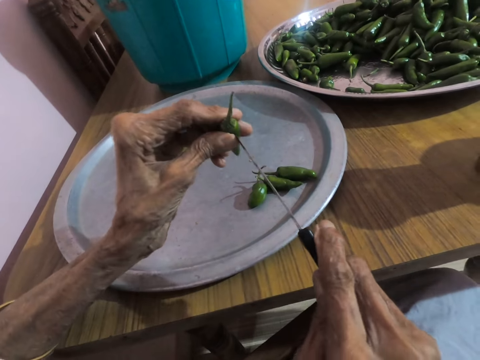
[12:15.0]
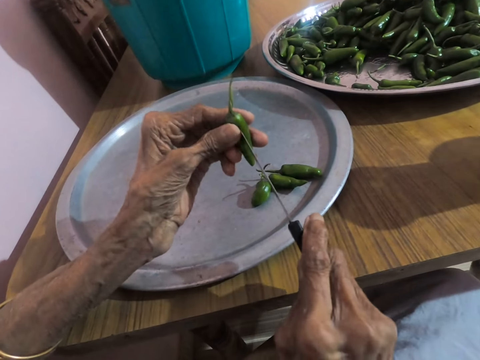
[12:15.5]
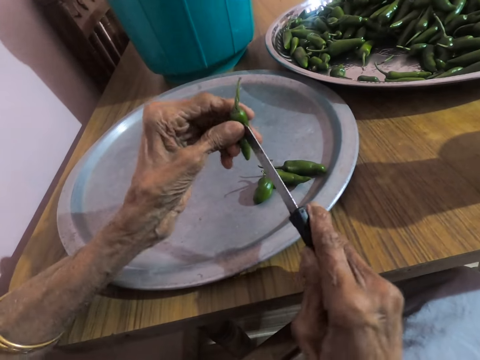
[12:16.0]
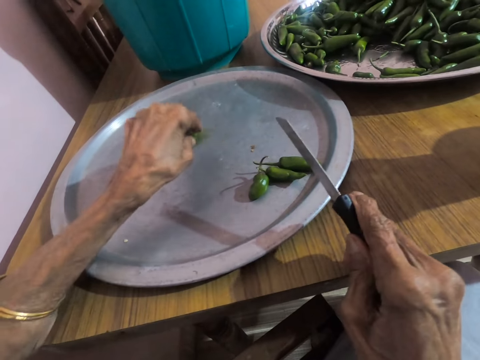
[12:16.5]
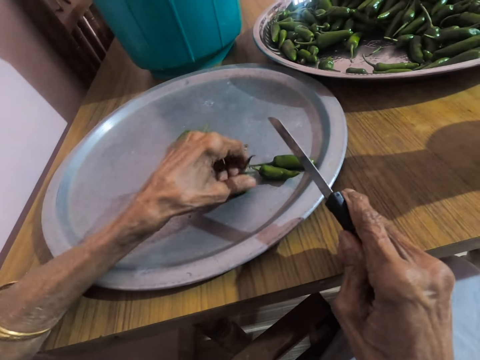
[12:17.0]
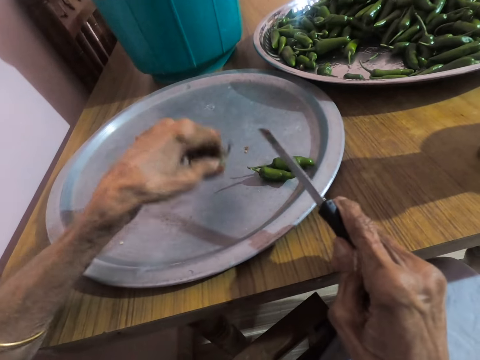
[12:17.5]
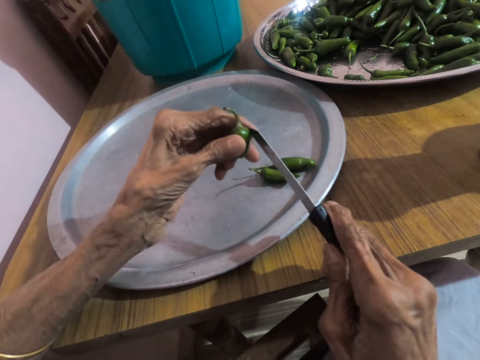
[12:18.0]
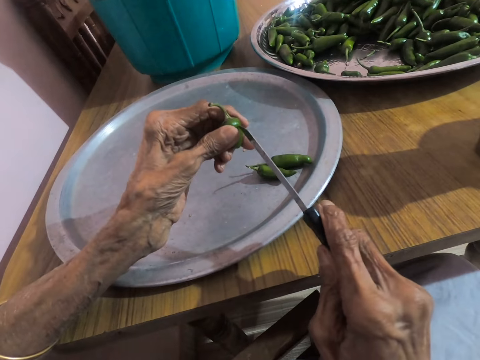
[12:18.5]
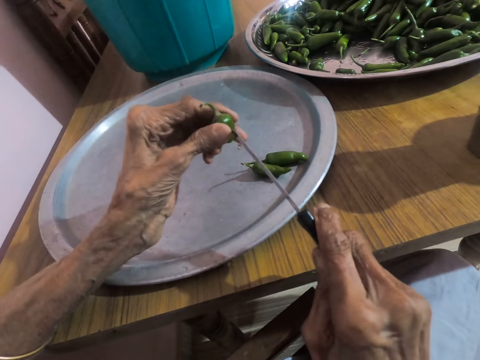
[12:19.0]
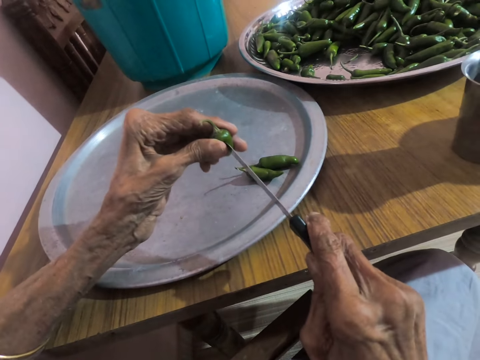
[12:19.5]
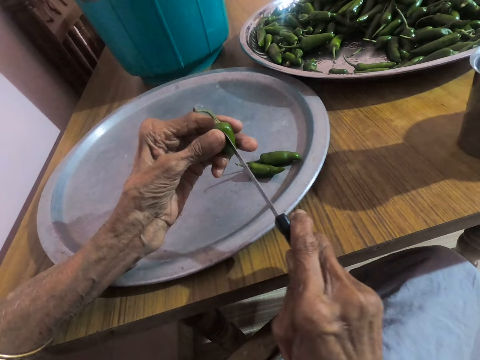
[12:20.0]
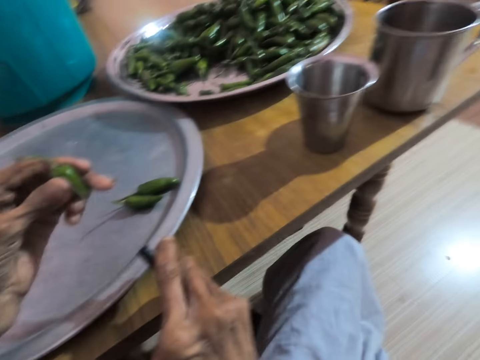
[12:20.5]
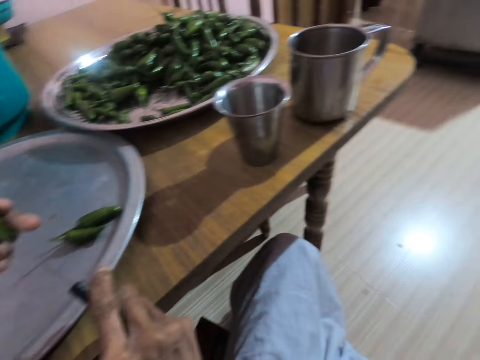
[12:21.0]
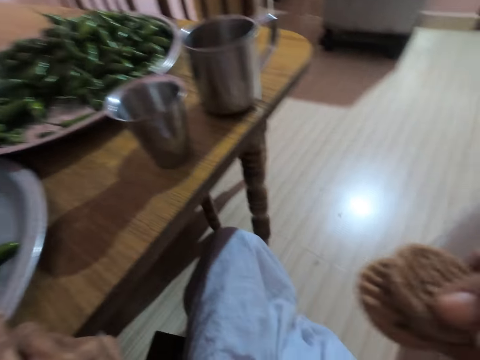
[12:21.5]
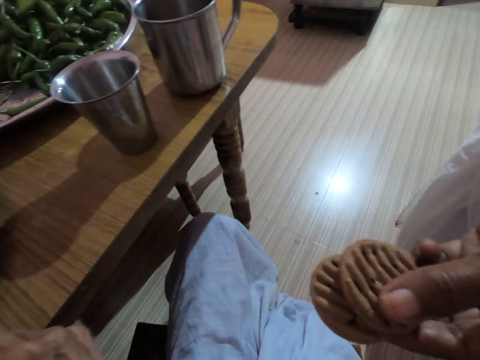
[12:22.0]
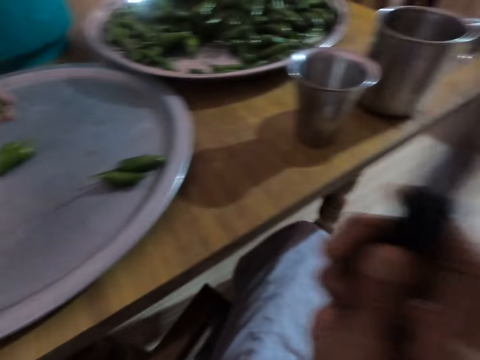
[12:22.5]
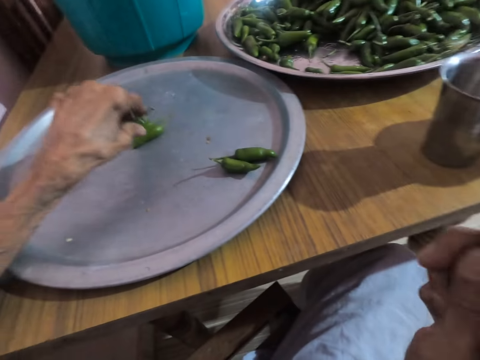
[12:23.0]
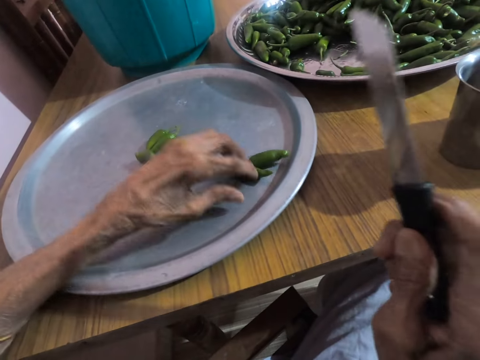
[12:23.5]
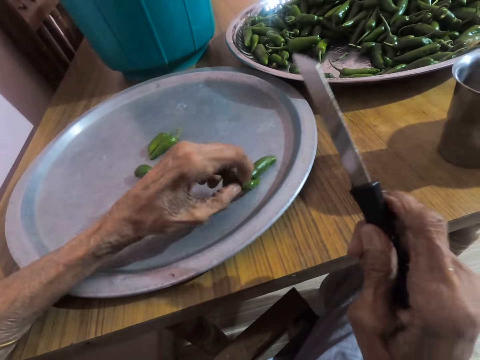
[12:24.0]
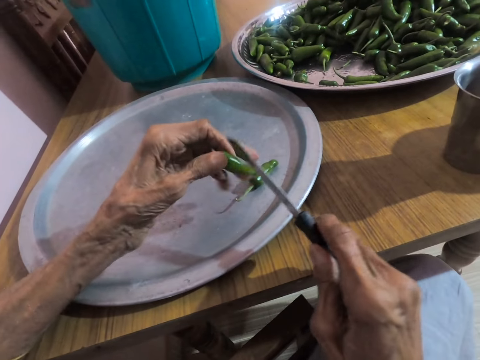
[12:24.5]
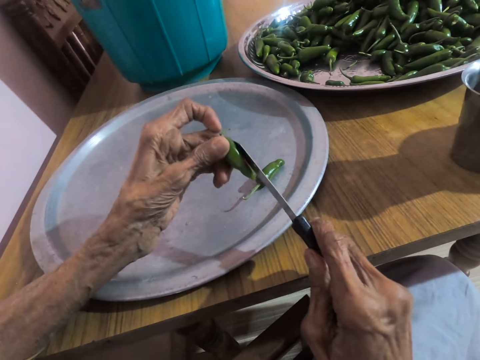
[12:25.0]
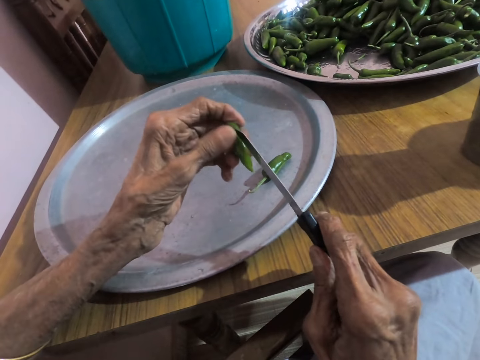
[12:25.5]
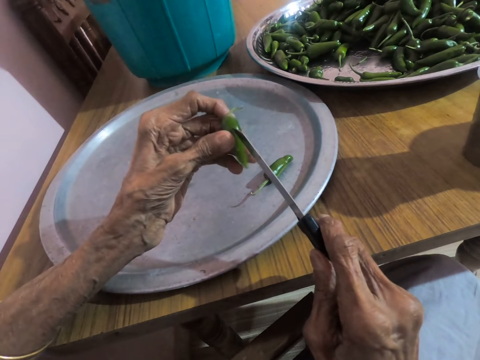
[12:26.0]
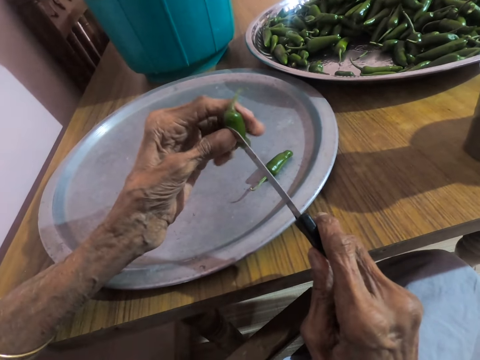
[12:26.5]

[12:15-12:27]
The camera wearer places the piece of green pepper on the tray on the table with her left hand. She picks a piece of green pepper from the tray on the table with her left hand. The woman converses with the camera wearer. The camera wearer cuts the piece of green pepper in her left hand with the knife in her right hand. She converses with the woman. The woman stretches biscuits to the camera wearer with her left hand. The camera wearer places the piece of green pepper on the tray on the table with her left hand. She picks a piece of green pepper from the tray on the table with her left hand.

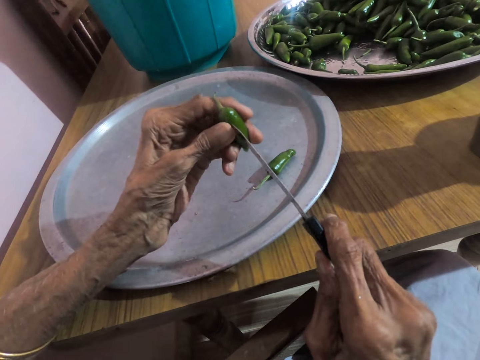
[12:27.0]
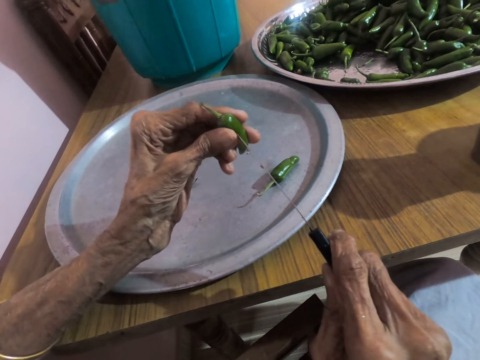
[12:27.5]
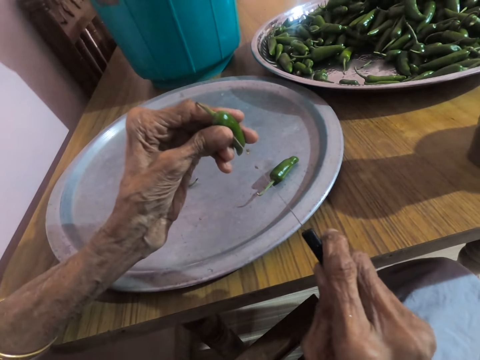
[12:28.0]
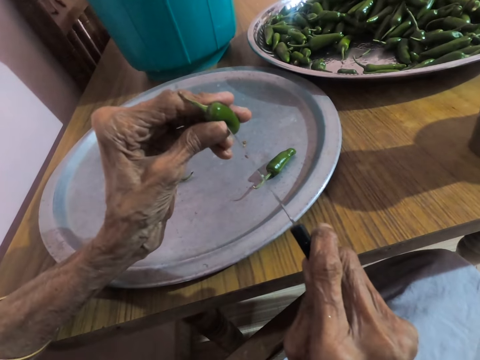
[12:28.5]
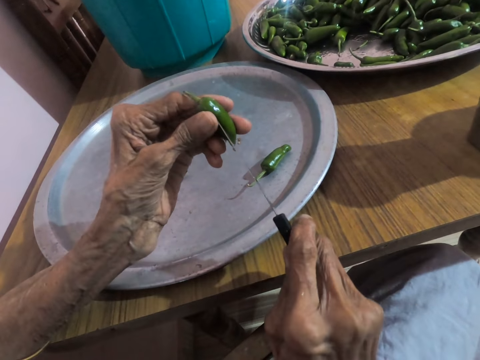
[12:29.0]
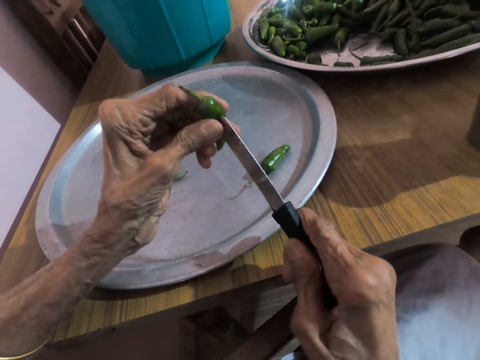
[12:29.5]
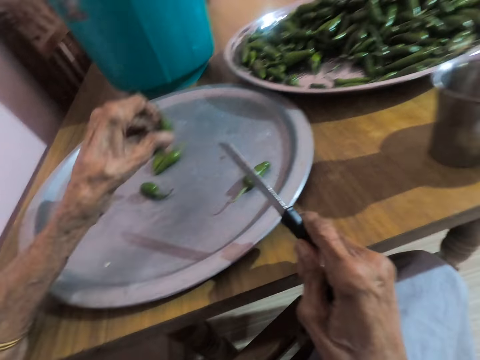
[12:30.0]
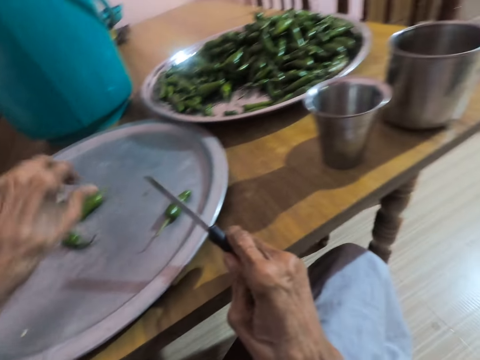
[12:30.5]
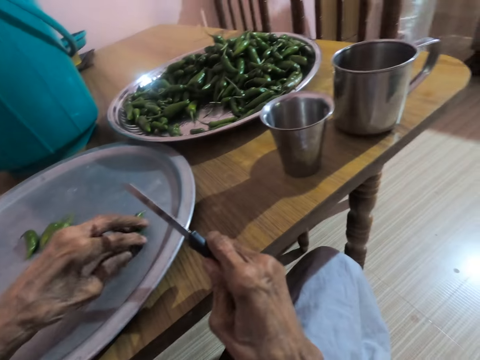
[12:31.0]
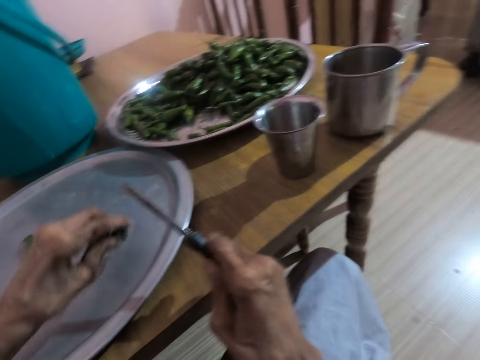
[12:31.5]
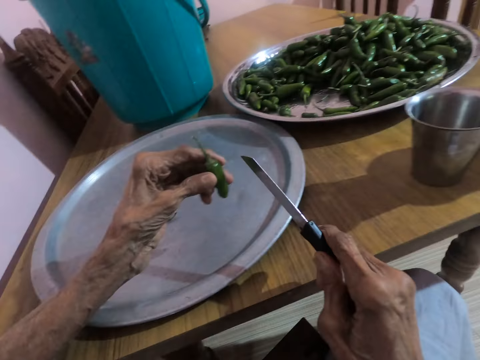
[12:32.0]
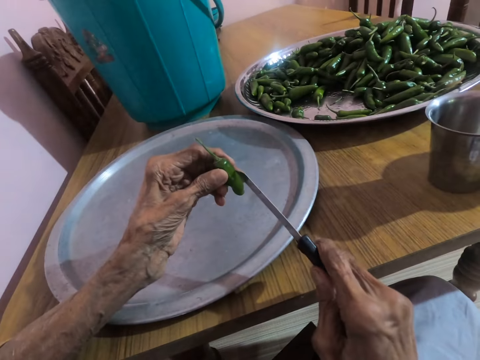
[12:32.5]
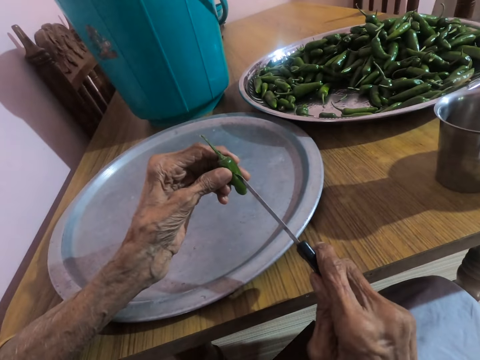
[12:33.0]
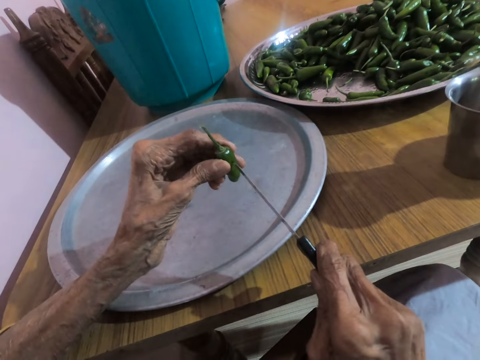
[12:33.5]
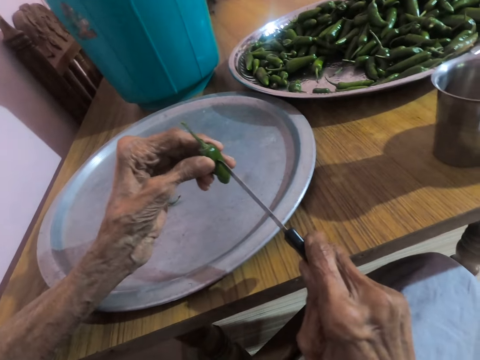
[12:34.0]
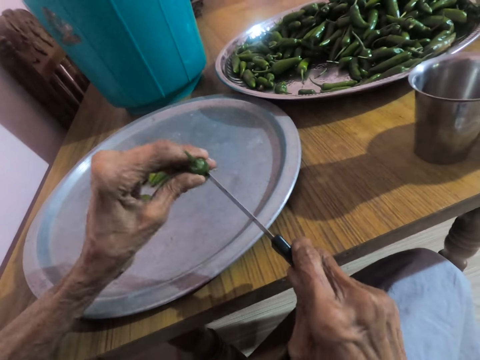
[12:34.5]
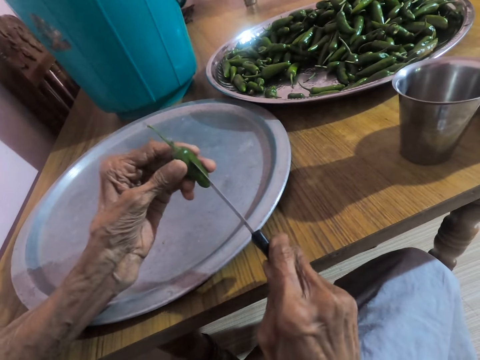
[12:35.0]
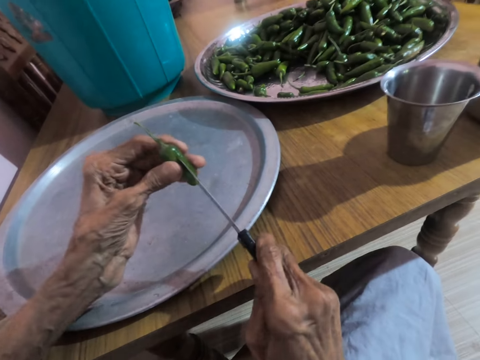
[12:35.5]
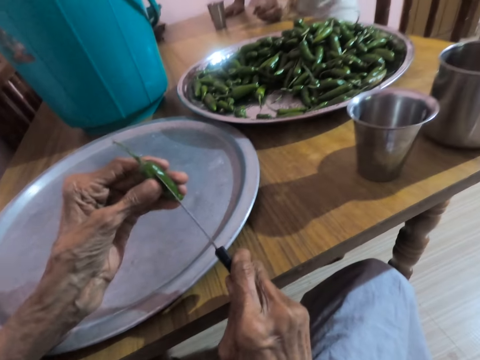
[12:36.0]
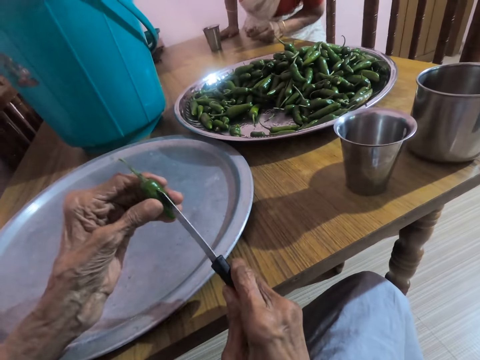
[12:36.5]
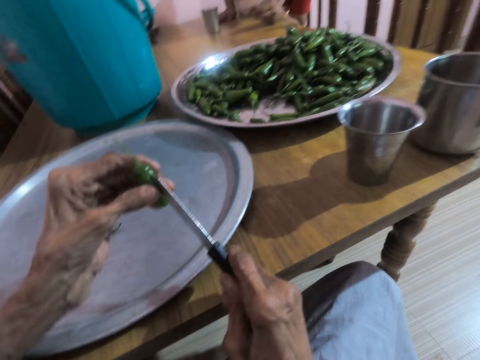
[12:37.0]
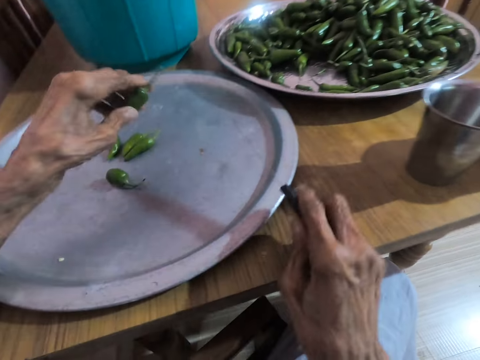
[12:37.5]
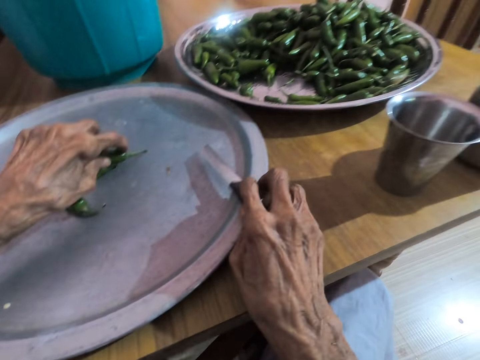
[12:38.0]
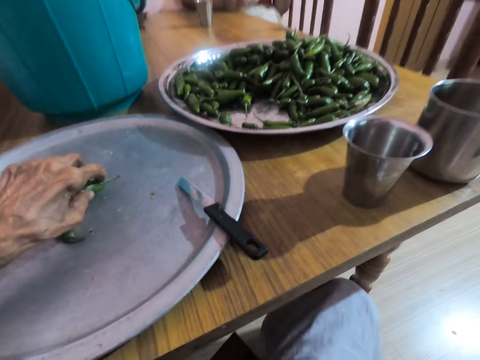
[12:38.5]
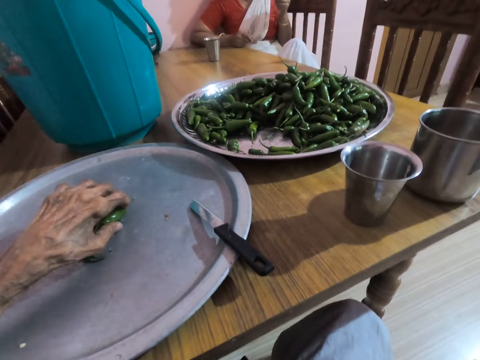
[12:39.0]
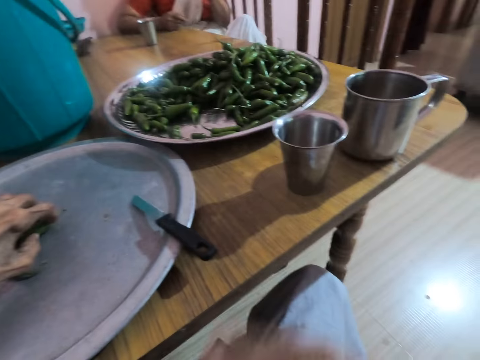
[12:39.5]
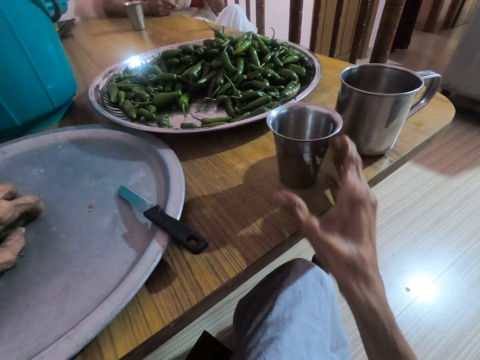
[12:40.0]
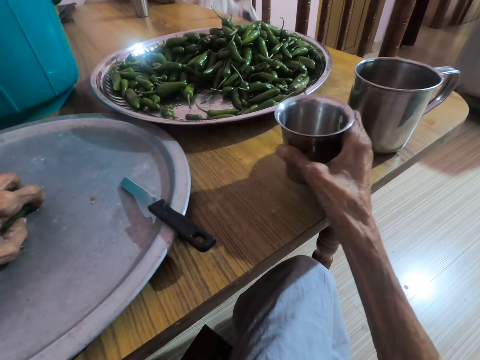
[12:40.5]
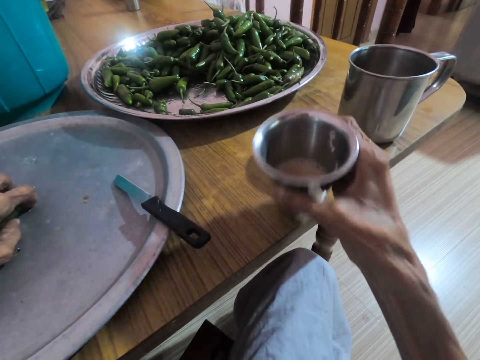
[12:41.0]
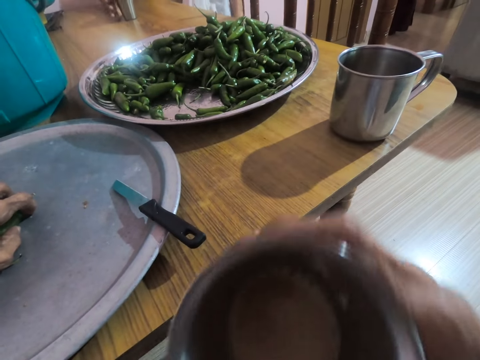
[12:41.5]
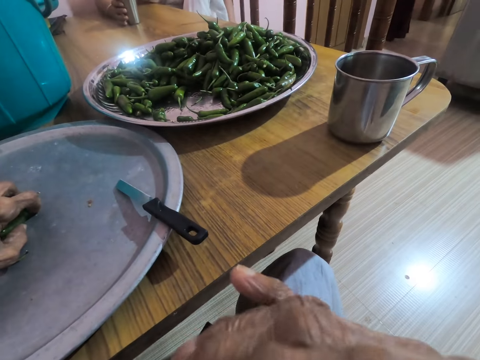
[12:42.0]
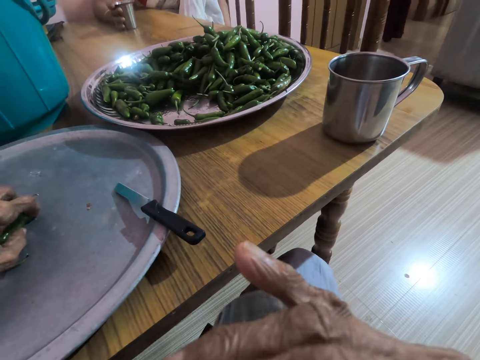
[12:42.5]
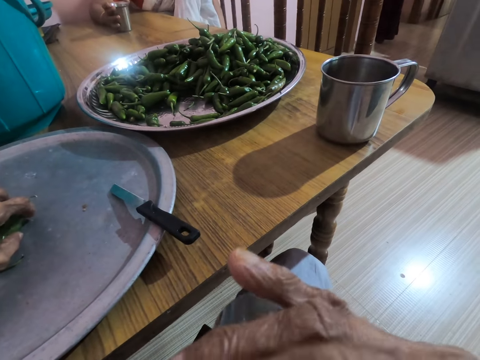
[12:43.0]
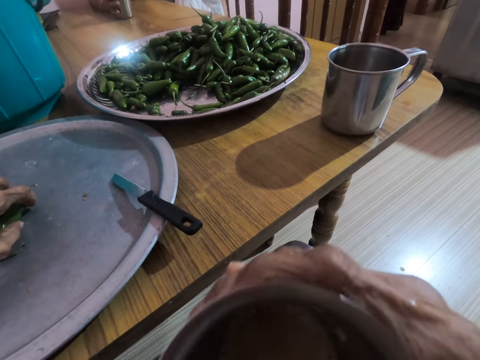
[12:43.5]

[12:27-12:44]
The camera wearer cuts the piece of green pepper in her left hand with the knife in her right hand. She converses with the woman. She places the piece of green pepper on the tray on the table with her left hand. She picks a piece of green pepper from the tray on the table with her left hand. She cuts the piece of green pepper in her left hand with the knife in her right hand. The woman sits on the chair at the table. The woman converses with the camera wearer. The camera wearer places the piece of green pepper on the tray on the table with her left hand. She places the knife on the tray on the table with her right hand. She removes her right hand from the table. She picks the stainless cup on the table with her right hand. She drinks the juice or tea in the stainless cup in her right hand. The woman holds the stainless cup on the table with her right hand.
